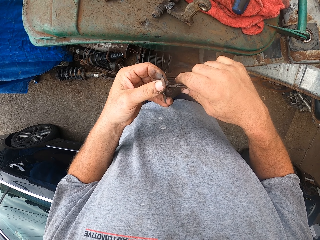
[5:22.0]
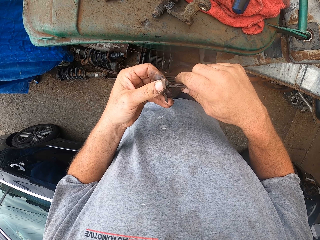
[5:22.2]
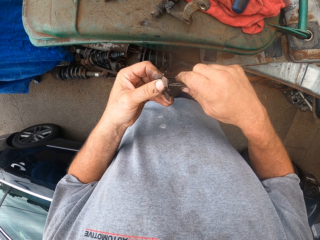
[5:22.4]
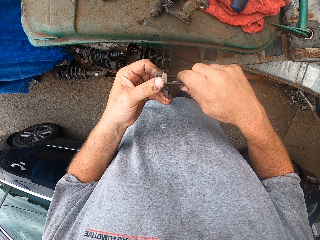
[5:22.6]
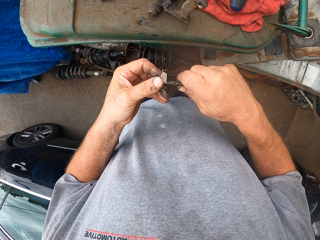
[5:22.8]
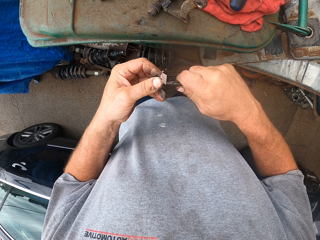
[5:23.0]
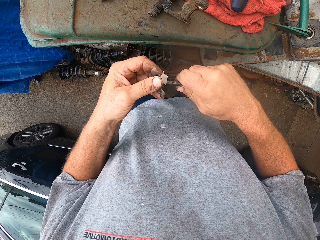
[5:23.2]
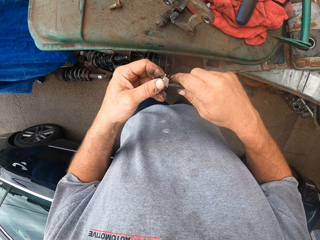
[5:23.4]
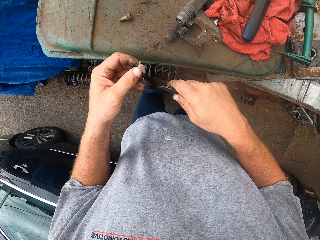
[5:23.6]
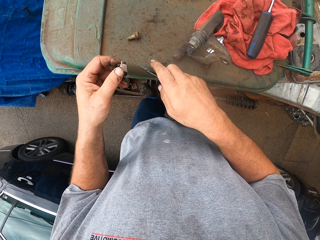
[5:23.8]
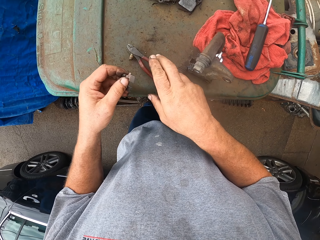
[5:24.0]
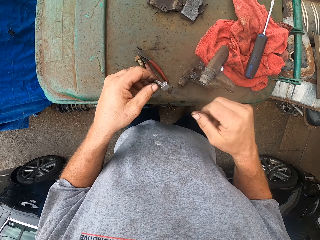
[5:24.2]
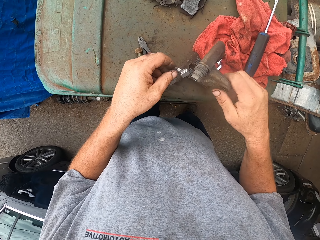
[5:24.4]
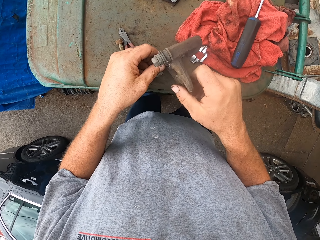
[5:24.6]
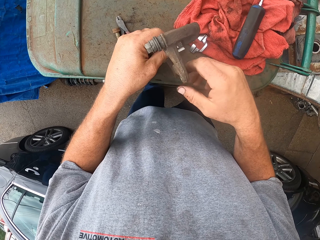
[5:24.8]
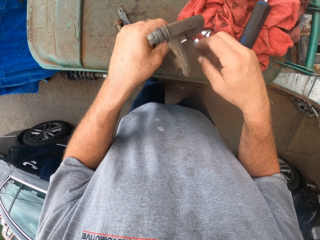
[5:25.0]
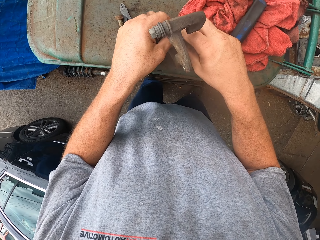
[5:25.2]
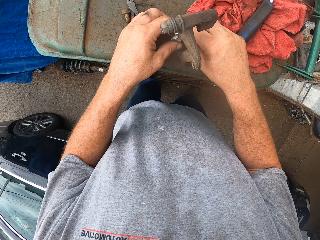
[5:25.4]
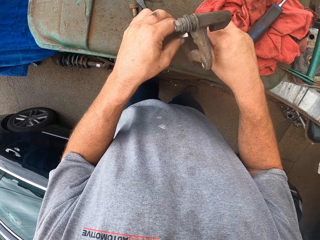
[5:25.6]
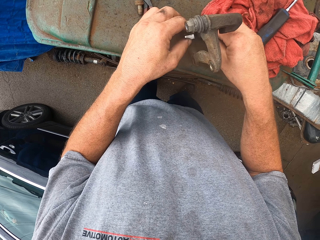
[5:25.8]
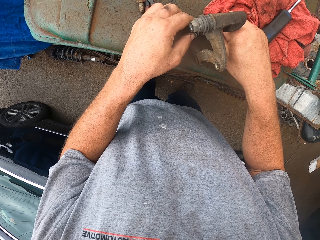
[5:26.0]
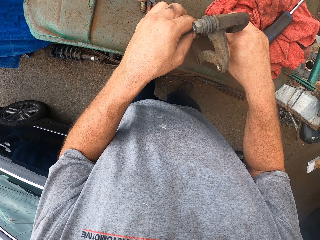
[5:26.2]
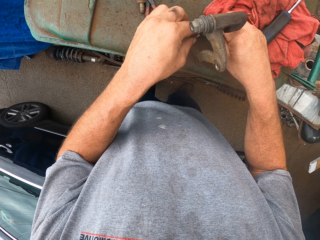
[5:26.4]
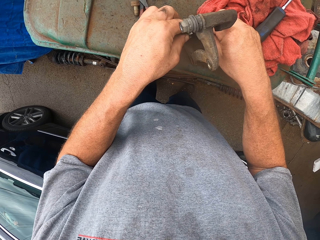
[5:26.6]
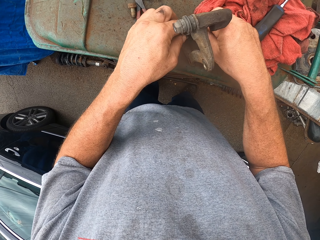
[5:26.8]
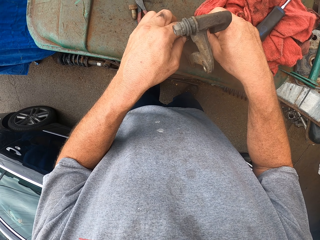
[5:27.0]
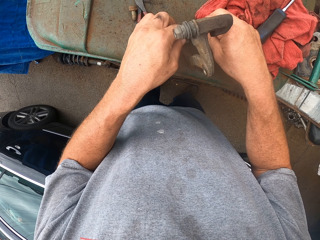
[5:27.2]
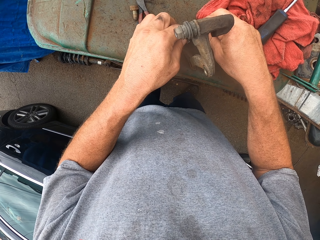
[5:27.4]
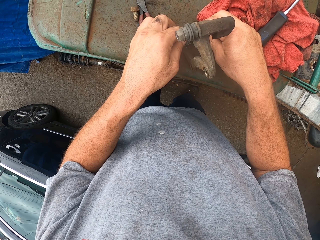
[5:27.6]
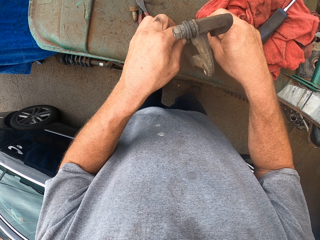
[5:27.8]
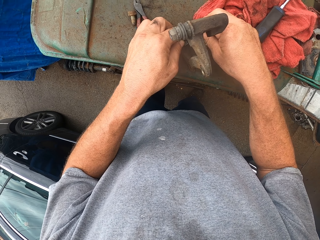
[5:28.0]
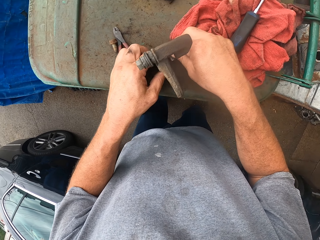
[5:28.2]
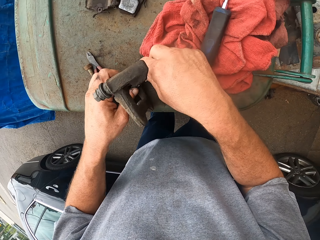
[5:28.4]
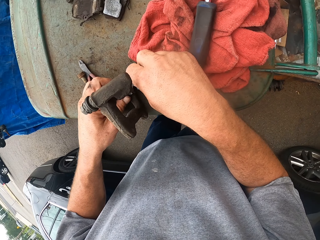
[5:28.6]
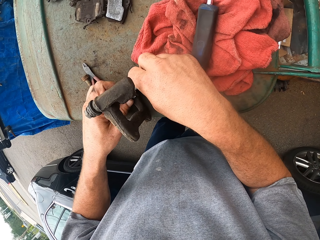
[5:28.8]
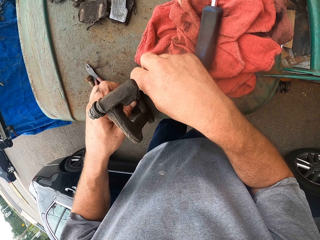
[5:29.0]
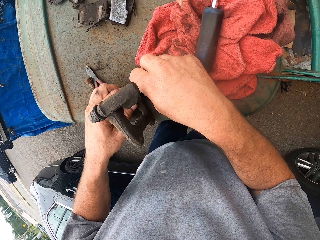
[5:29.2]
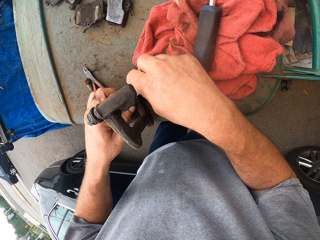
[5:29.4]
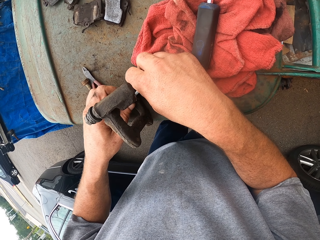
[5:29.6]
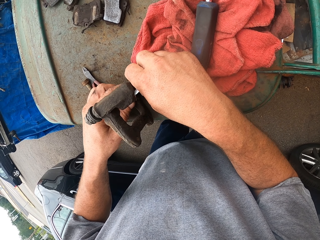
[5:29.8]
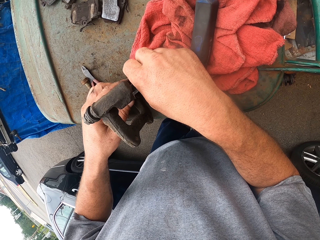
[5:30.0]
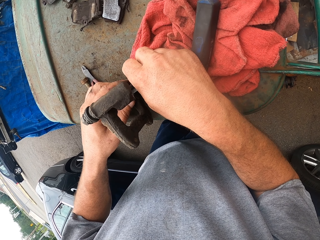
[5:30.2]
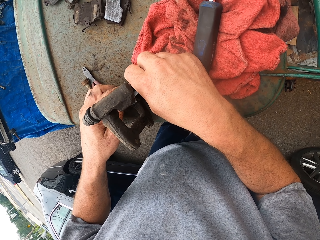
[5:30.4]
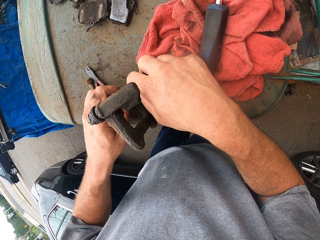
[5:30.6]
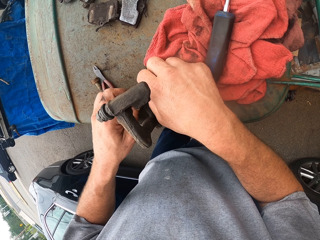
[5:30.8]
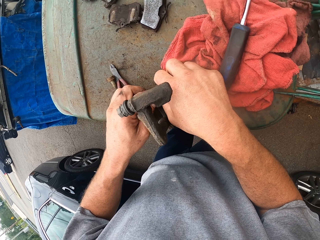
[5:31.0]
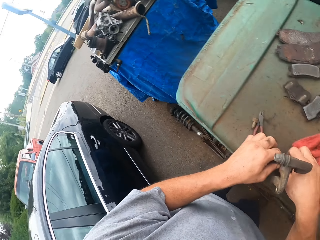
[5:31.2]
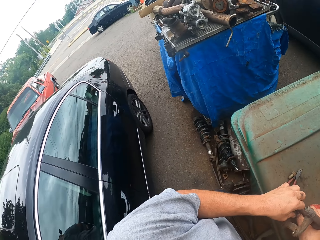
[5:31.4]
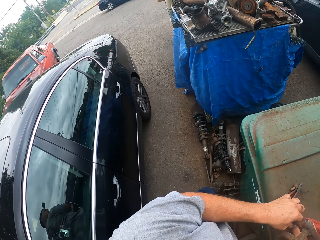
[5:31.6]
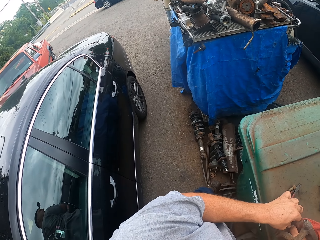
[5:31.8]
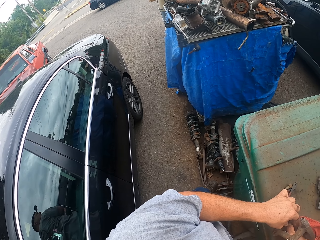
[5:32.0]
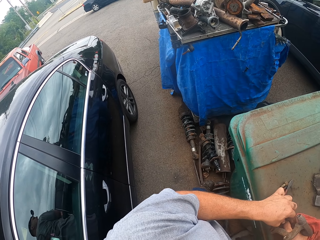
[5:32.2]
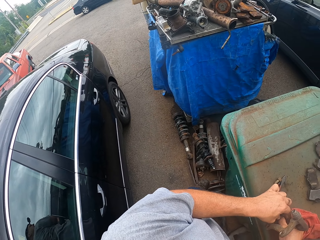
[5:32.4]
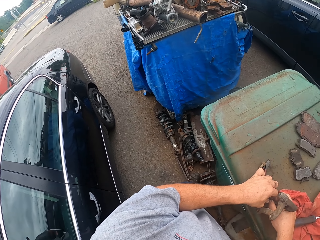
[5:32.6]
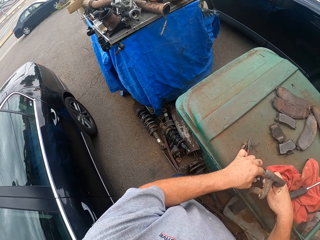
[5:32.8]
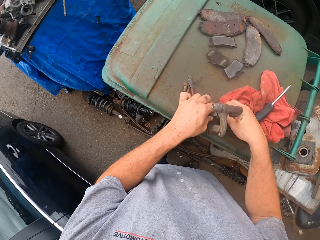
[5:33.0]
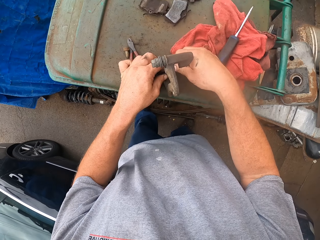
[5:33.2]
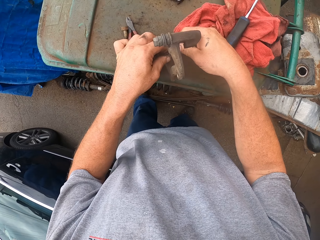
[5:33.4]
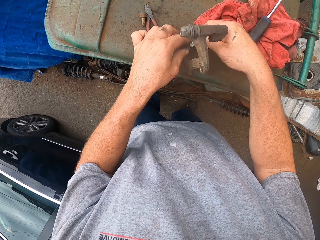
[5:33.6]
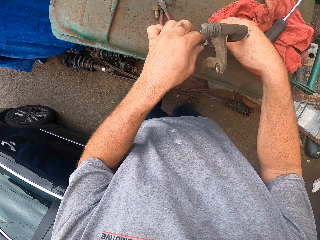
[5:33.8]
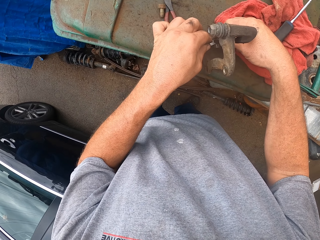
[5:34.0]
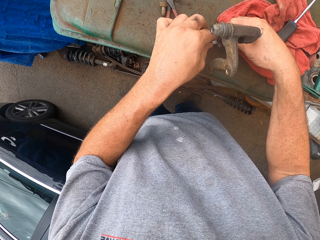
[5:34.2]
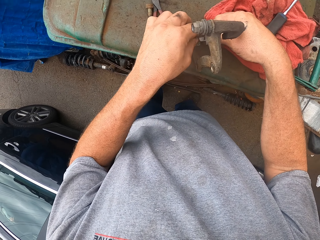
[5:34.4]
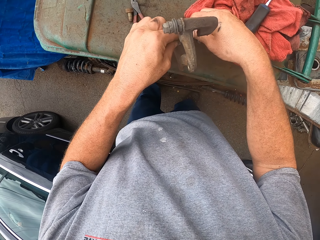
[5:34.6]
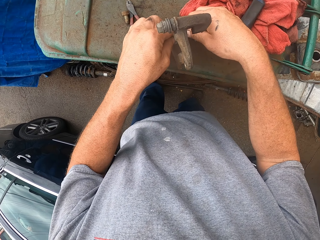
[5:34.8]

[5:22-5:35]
The camera wearer drops the pliers. They move something. They put something down. They look around.

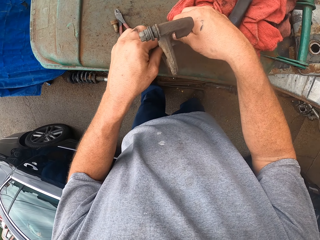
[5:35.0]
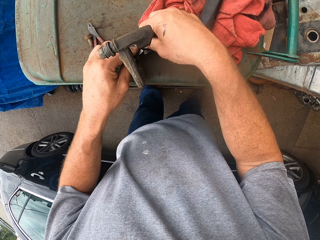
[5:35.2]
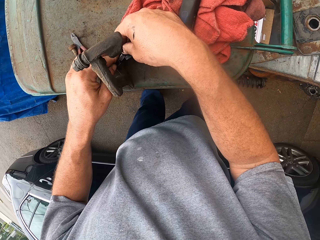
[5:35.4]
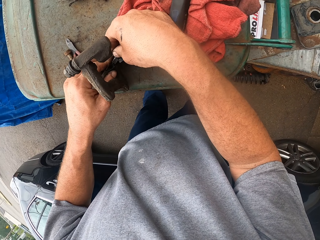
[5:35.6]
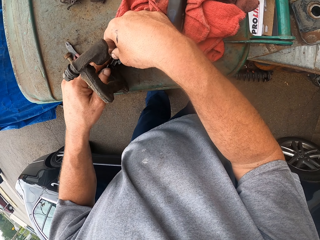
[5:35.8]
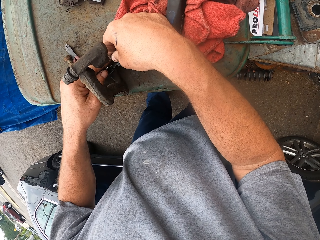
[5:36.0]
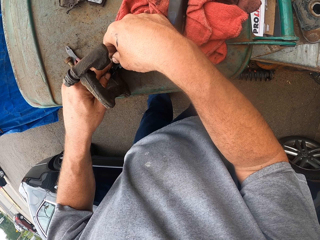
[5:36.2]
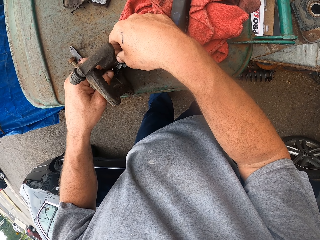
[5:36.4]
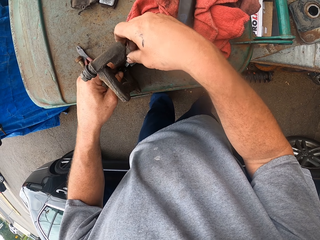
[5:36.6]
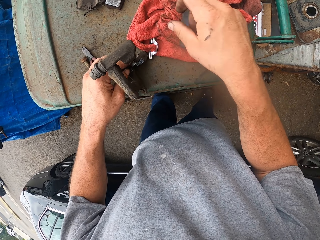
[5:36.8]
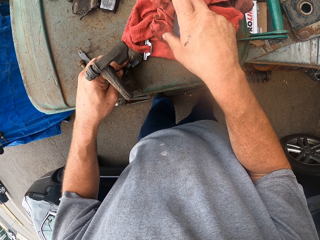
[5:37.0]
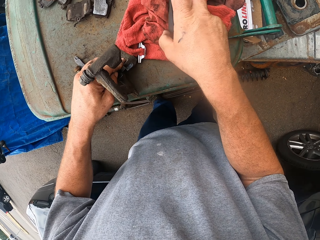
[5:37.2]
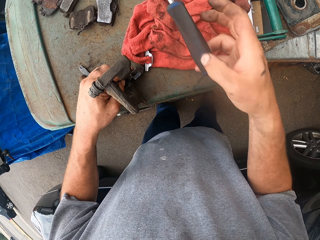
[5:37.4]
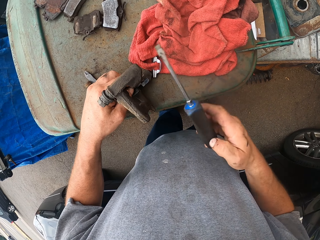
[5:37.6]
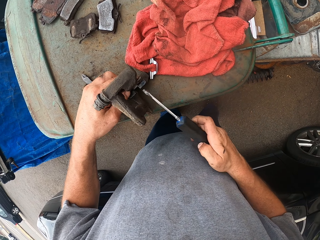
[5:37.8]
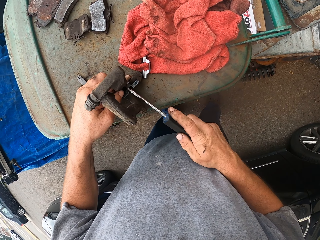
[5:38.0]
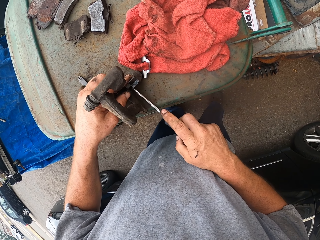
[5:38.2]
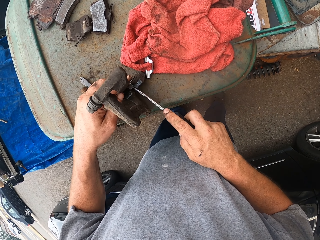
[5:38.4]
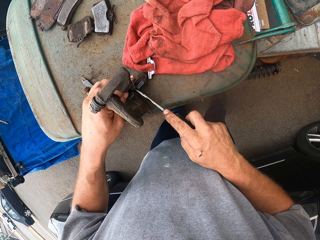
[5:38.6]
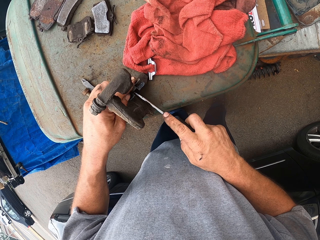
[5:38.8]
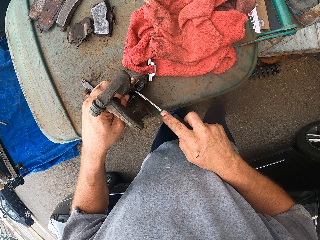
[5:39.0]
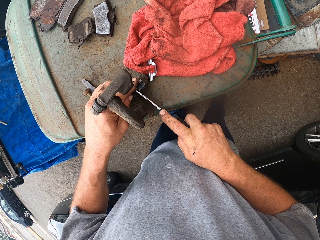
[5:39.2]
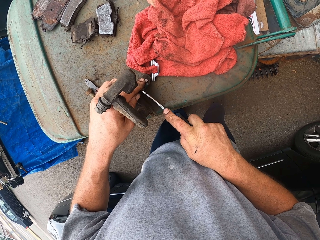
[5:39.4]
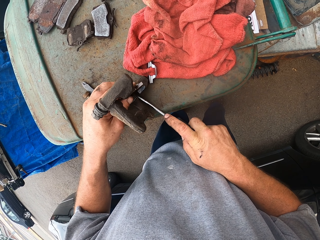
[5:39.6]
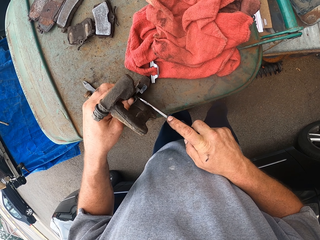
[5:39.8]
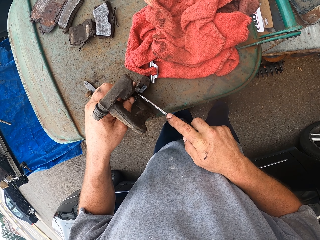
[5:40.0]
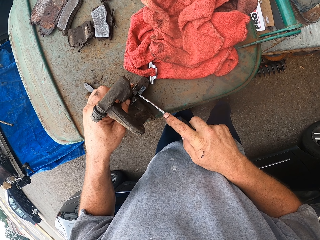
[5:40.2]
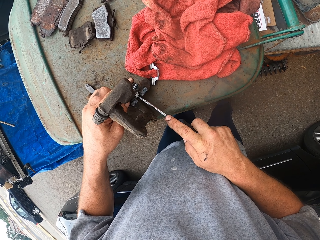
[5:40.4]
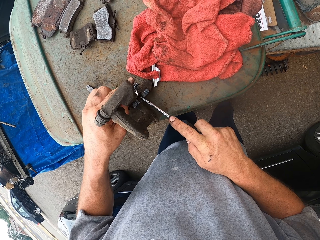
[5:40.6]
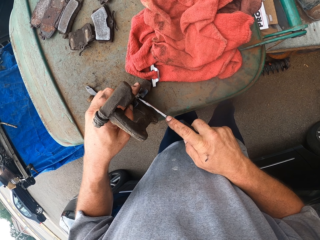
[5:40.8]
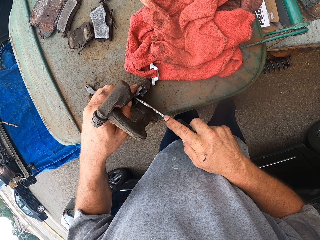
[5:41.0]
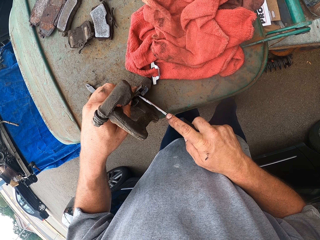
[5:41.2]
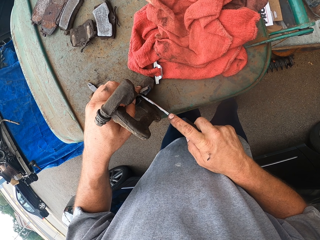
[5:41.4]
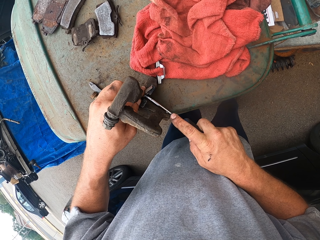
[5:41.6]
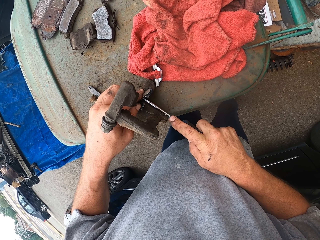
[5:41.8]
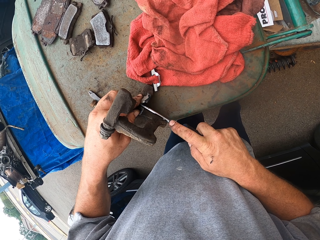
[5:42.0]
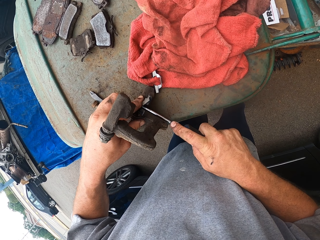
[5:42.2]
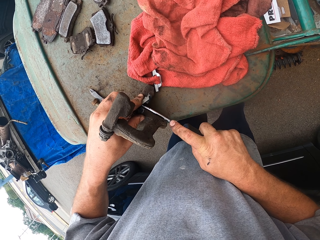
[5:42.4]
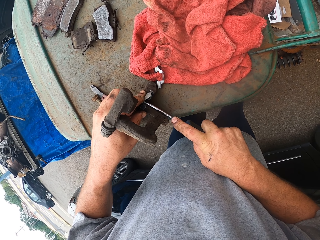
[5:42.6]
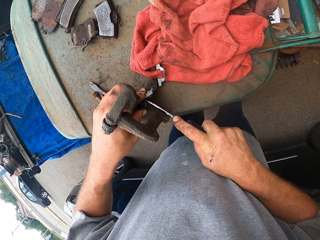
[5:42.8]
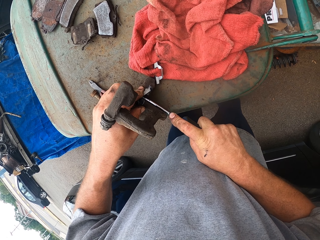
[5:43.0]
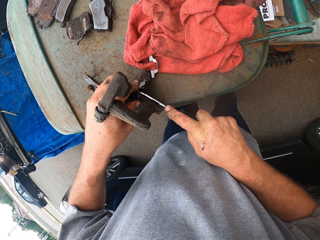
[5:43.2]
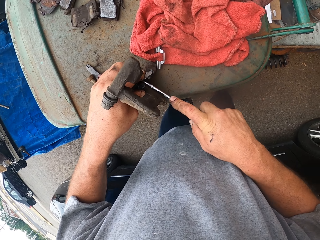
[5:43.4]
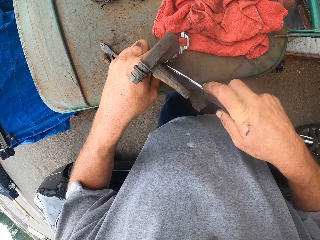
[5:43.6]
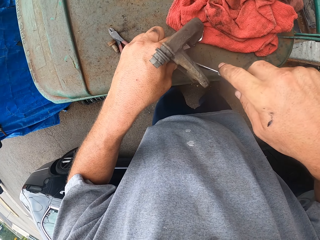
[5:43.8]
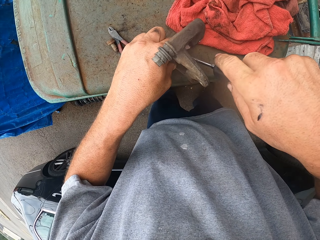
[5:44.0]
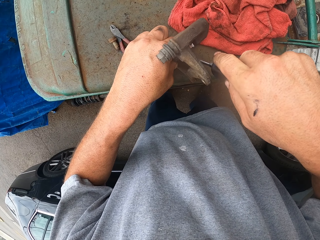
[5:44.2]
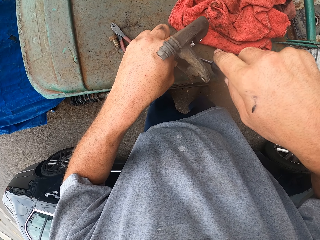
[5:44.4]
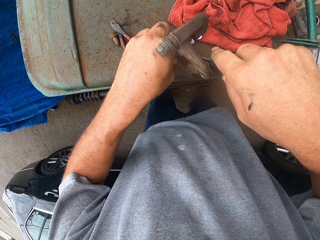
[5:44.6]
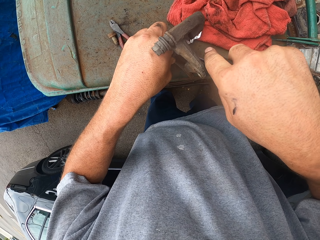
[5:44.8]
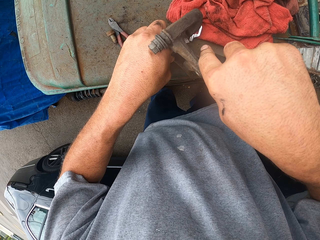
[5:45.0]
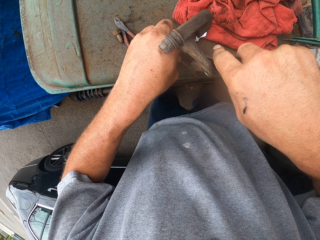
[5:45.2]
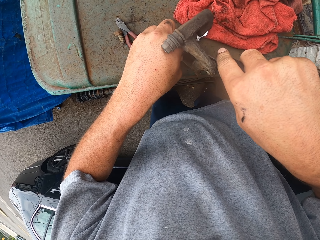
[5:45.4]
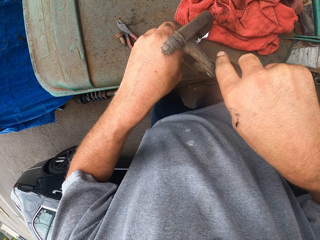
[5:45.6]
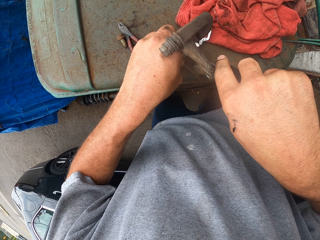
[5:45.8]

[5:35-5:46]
The camera wearer picks up a screwdriver. They fix the screwdriver.
